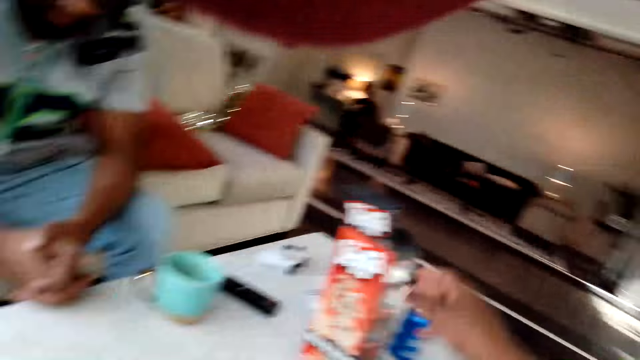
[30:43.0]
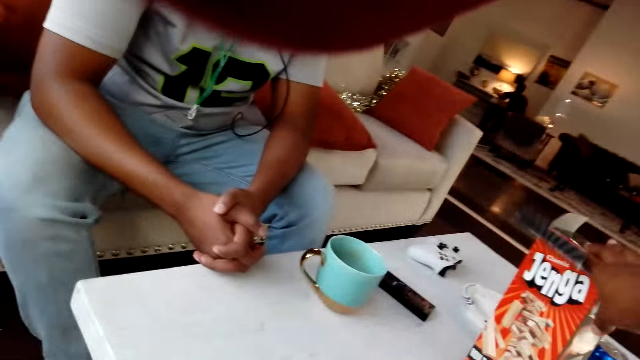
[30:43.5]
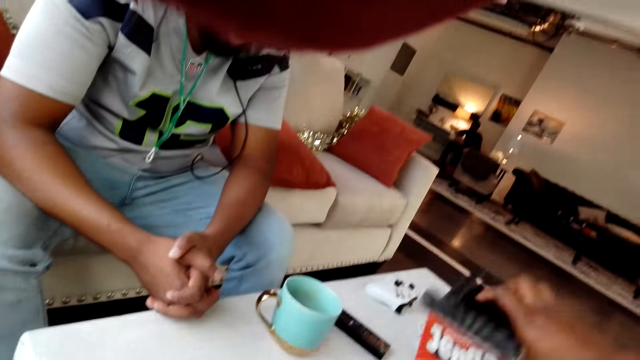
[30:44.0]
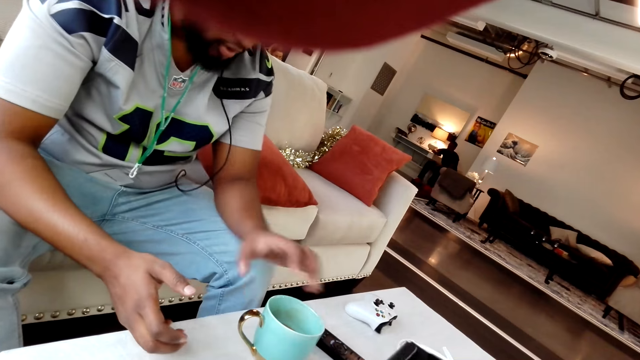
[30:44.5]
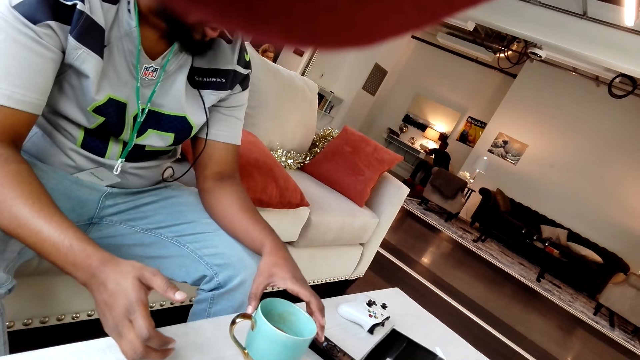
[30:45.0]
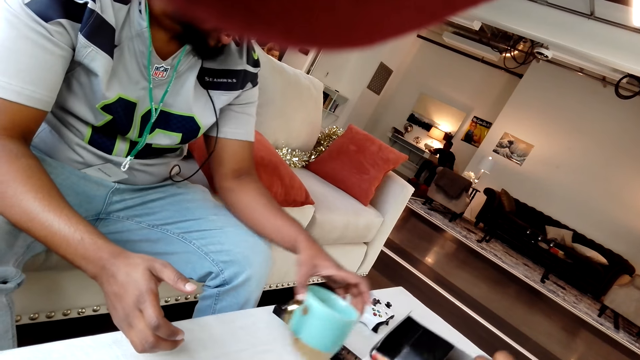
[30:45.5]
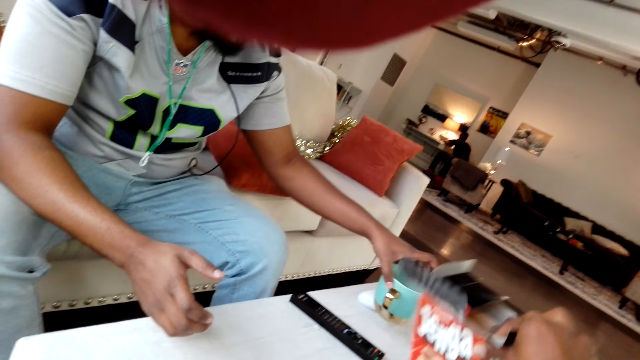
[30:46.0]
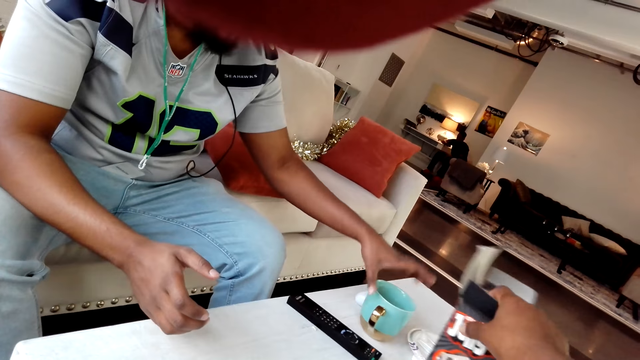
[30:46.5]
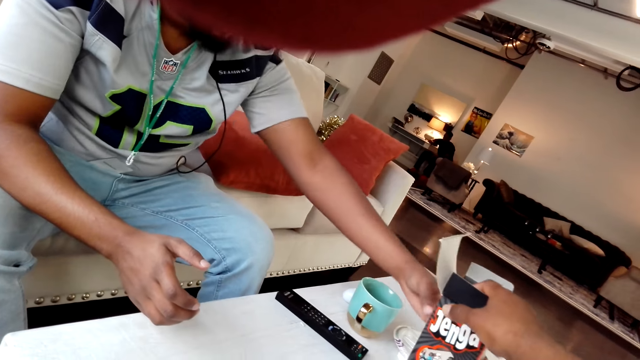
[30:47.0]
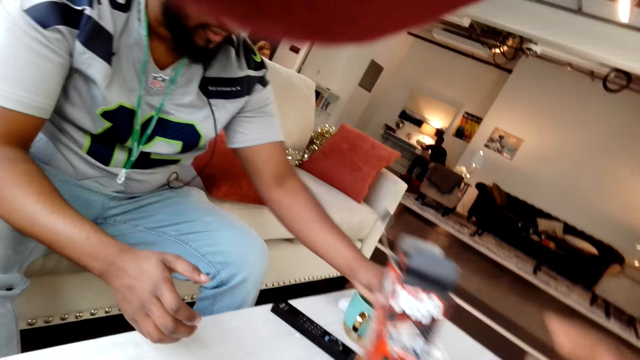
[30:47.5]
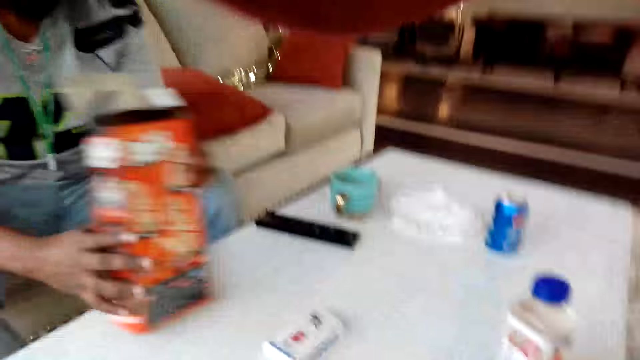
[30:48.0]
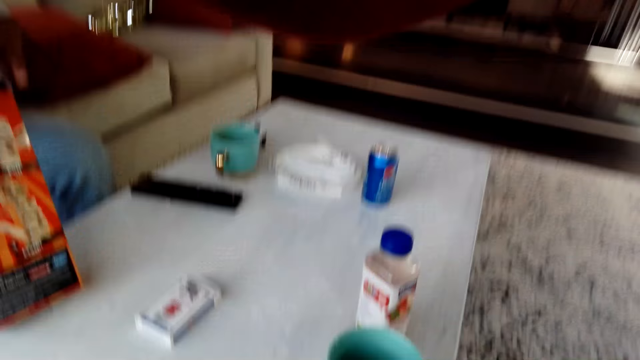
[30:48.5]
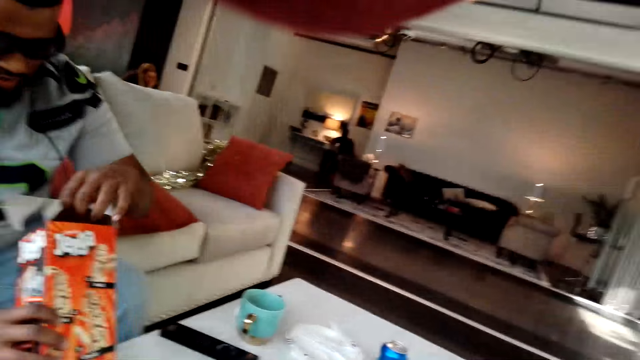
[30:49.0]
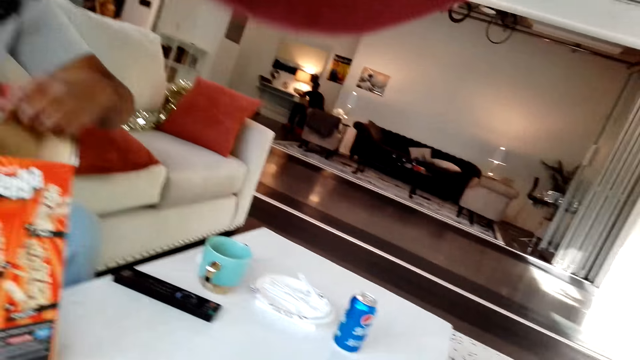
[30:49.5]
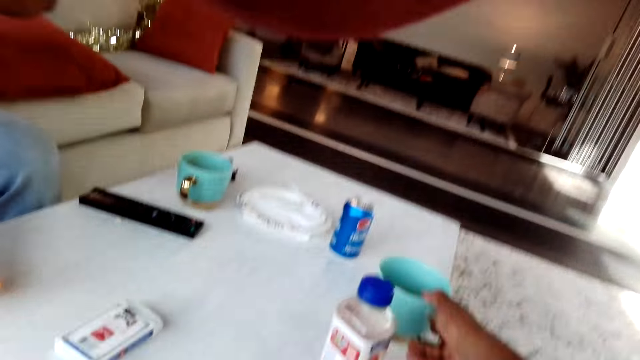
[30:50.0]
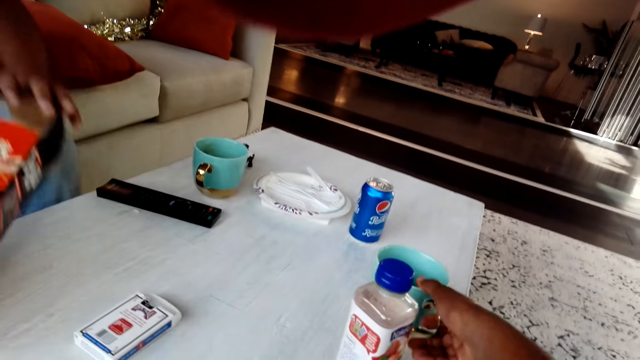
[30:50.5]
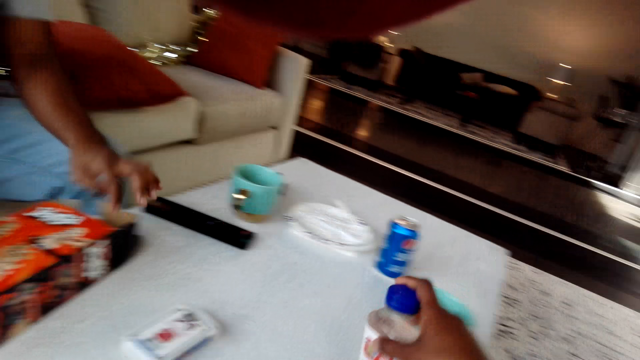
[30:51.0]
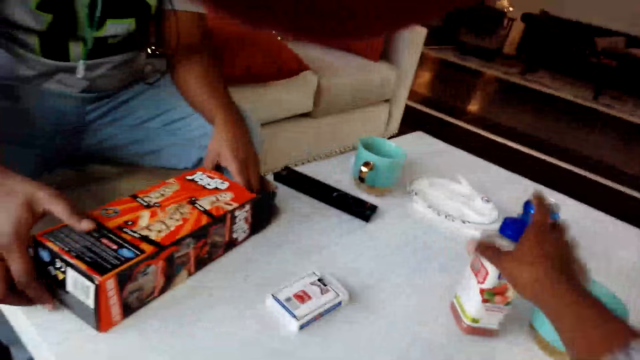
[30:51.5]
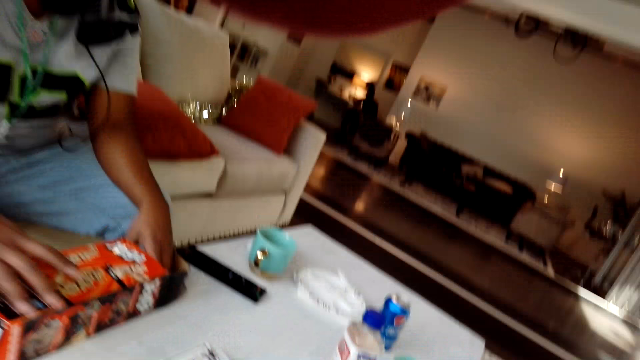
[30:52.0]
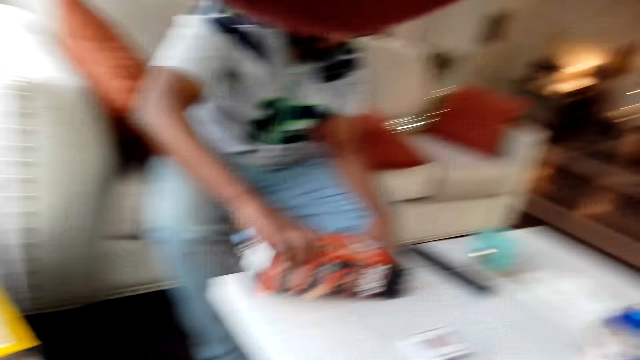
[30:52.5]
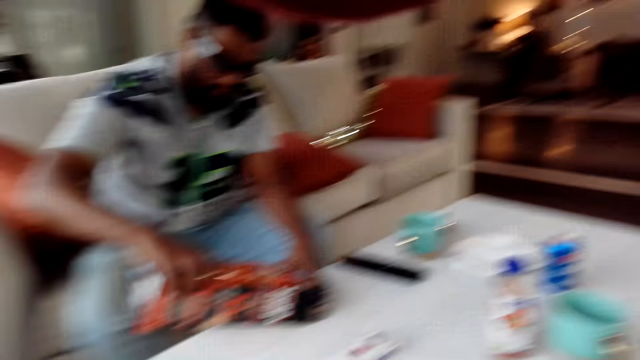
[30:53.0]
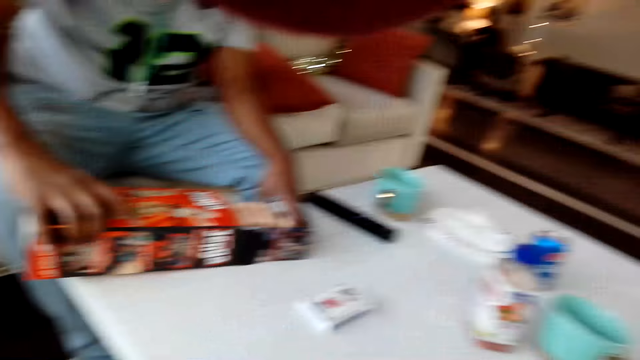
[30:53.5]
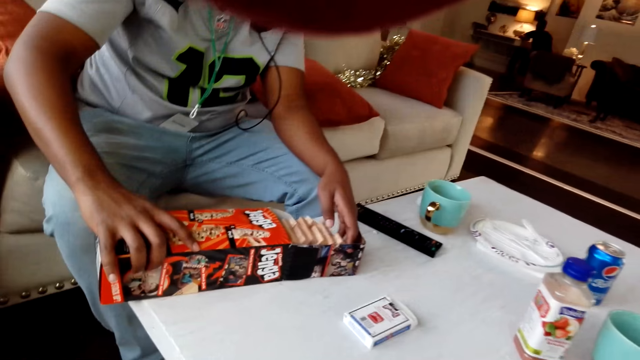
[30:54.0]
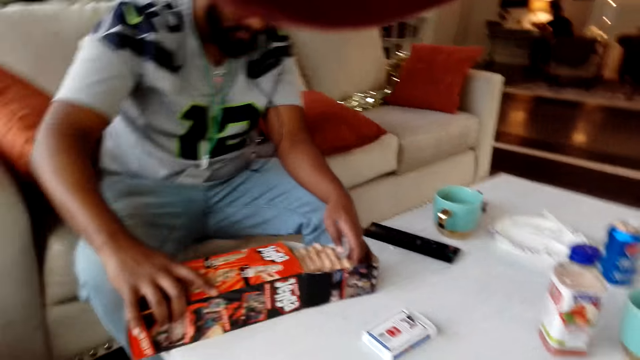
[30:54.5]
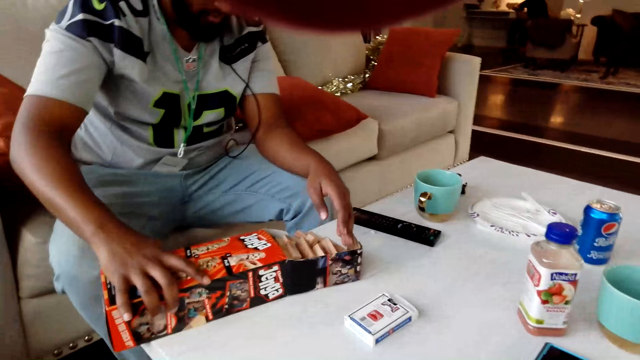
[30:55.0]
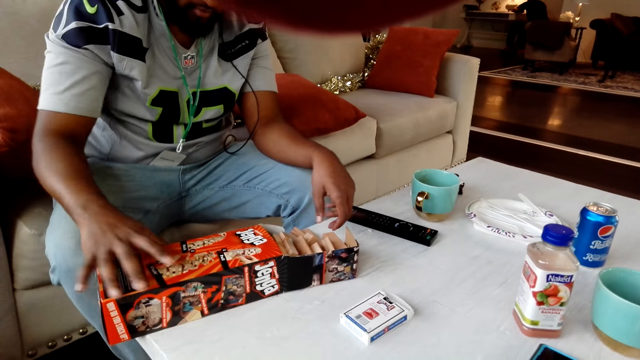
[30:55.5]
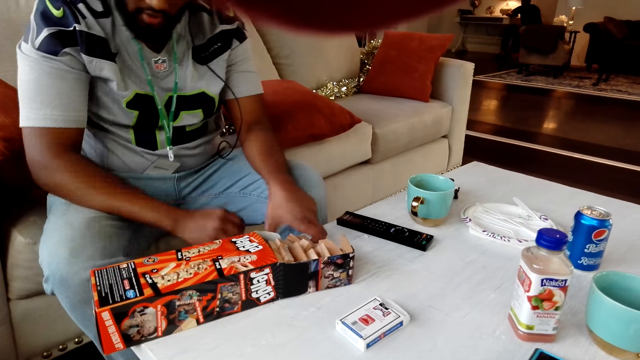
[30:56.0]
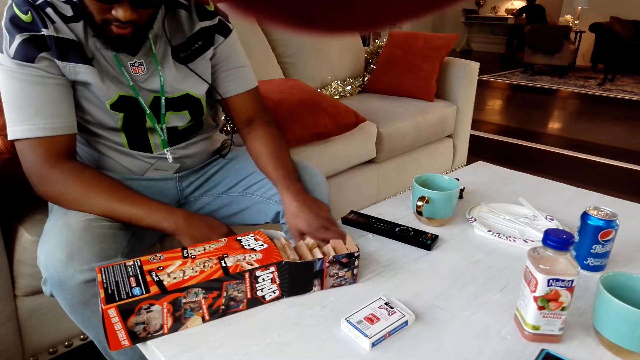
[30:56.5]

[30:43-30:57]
The camera wearer bends a box on the table. A person moves a cup on the table, touches the cup, picks up the box, and touches something. The camera wearer moves the cup on the table. They move a bottle on the table. The person removes blocks from the box.

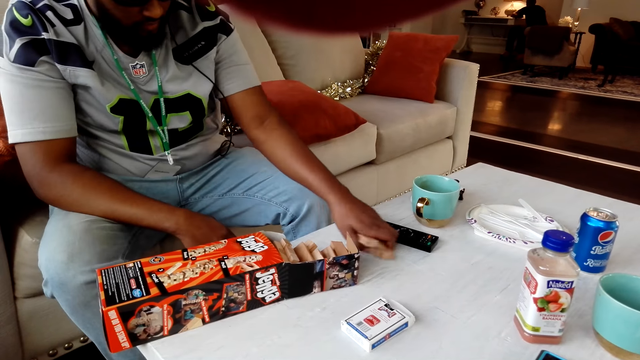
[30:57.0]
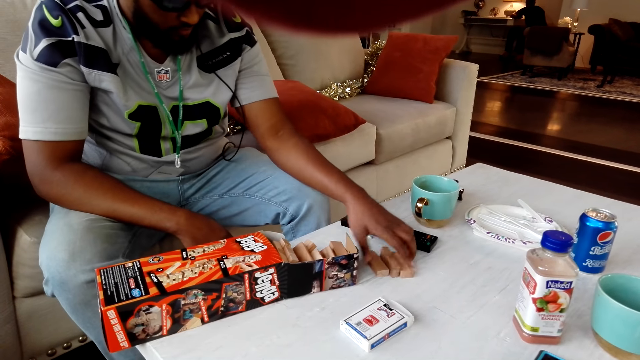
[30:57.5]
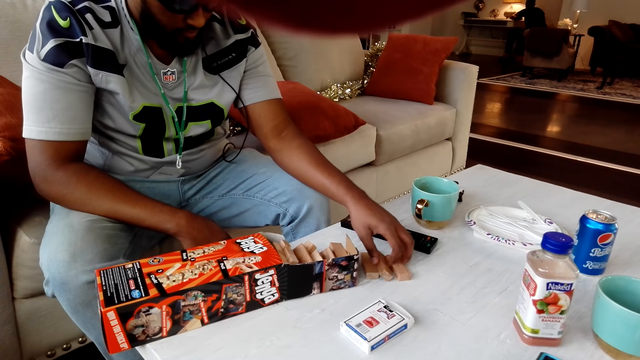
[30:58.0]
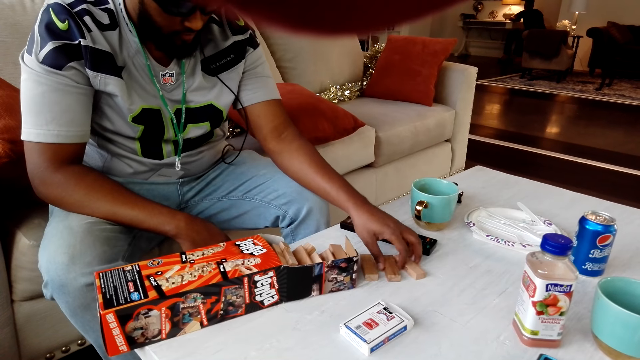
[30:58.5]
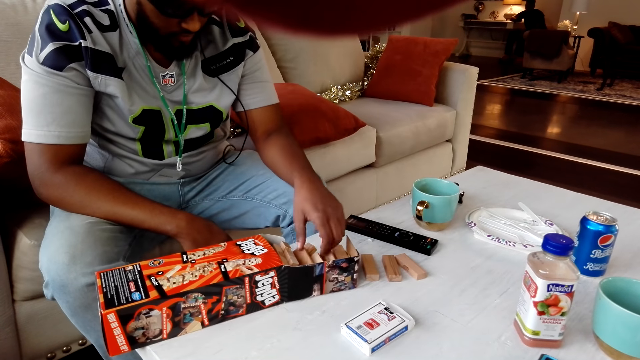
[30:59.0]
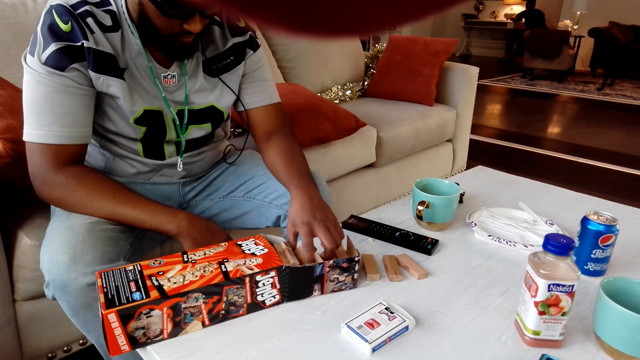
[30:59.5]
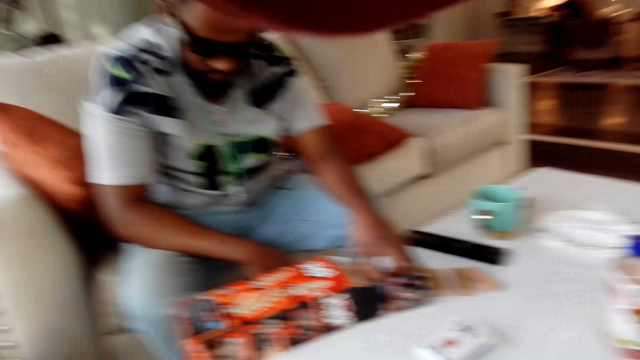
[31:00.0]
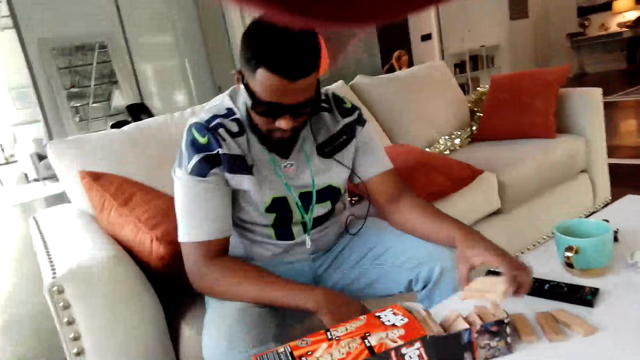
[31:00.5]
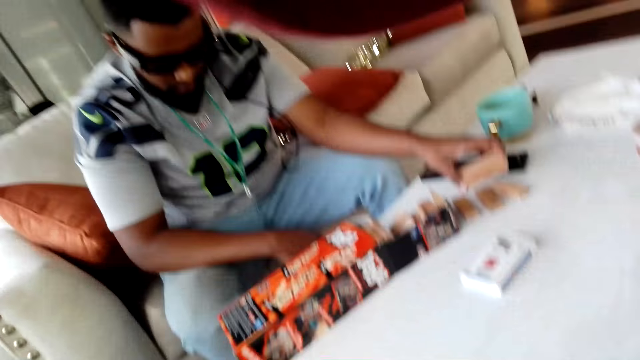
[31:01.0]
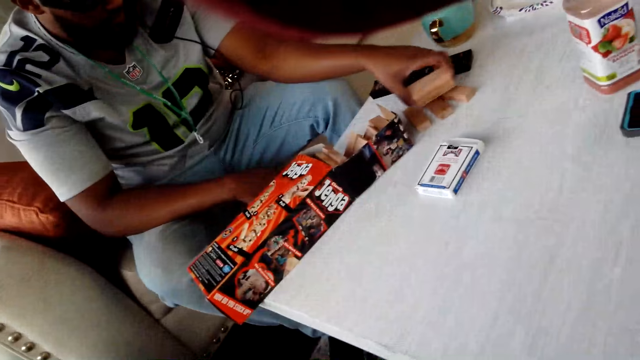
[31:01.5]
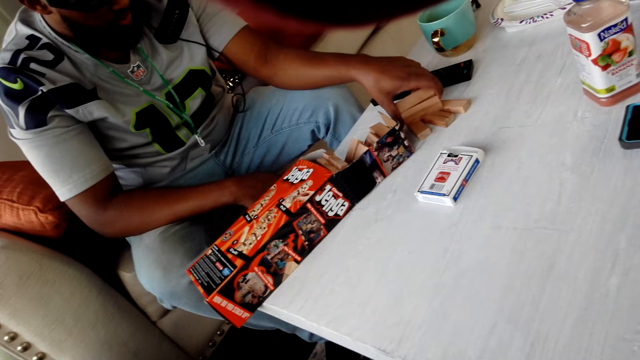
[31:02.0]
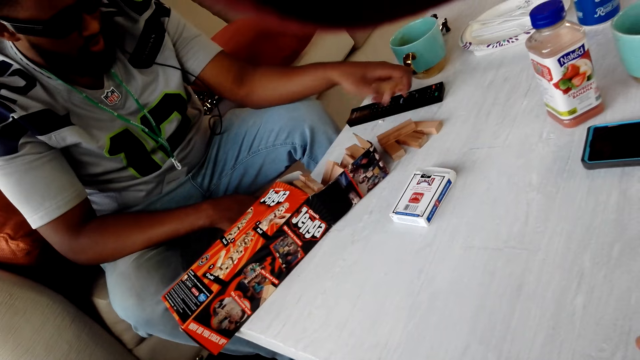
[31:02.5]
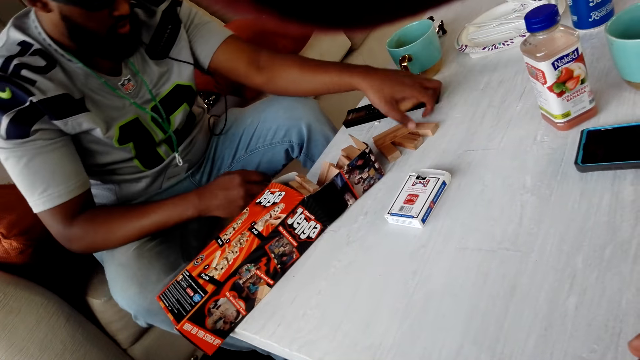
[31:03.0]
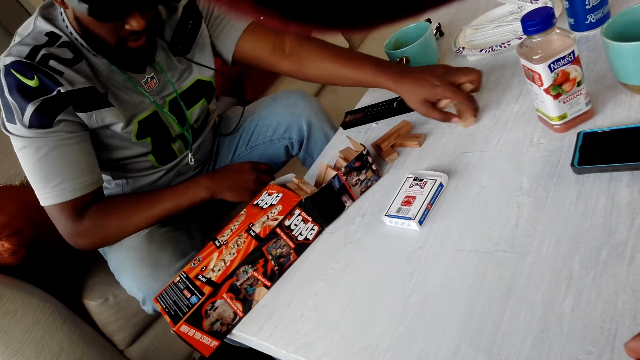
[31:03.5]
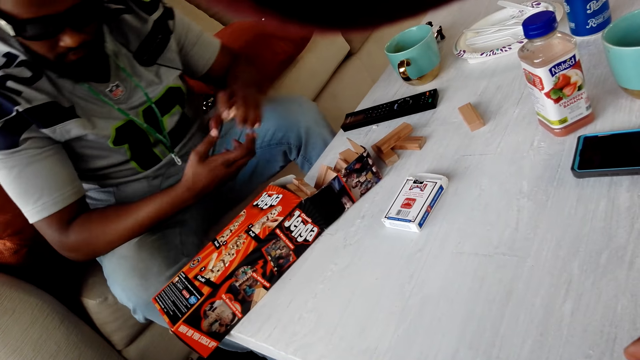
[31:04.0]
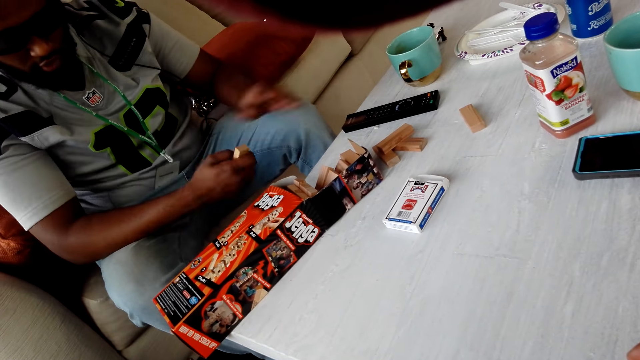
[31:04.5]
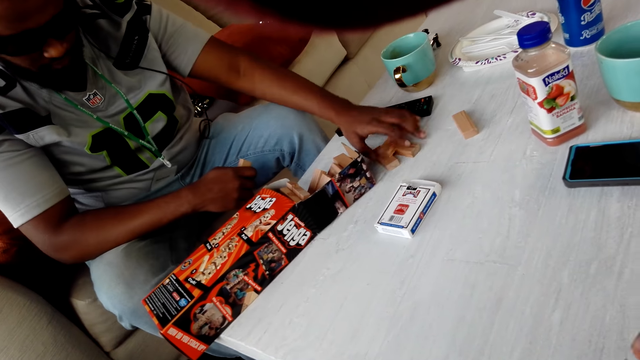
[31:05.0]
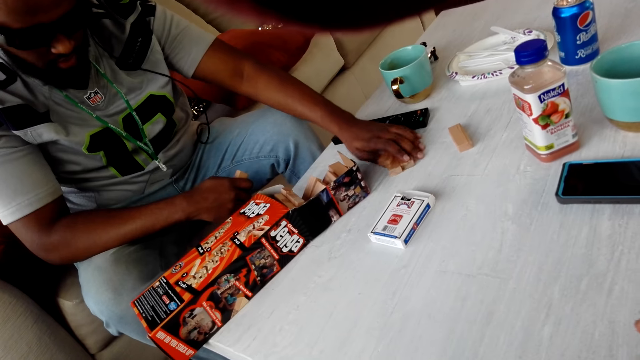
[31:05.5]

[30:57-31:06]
A person places blocks on the table. The person picks blocks from the box. The person places the blocks on the table.
